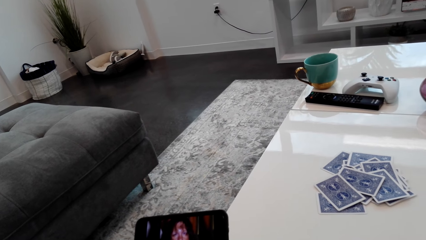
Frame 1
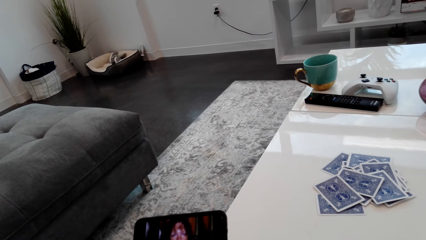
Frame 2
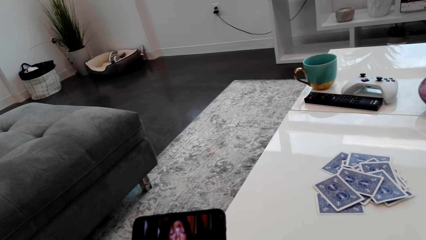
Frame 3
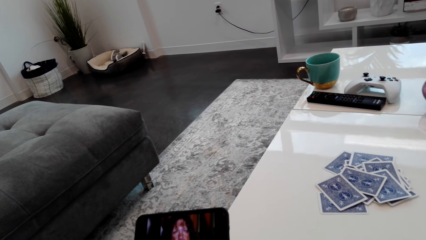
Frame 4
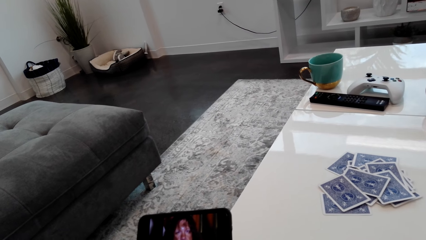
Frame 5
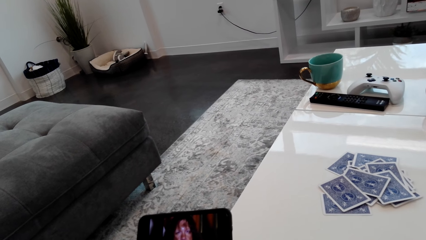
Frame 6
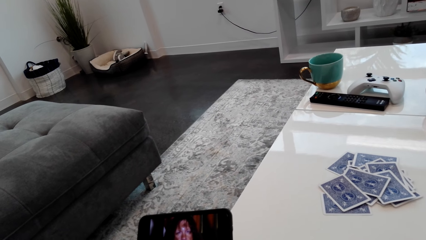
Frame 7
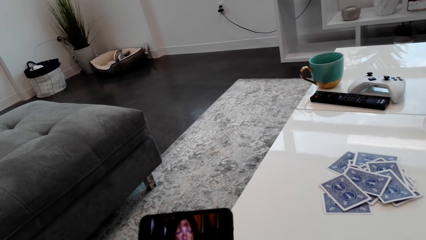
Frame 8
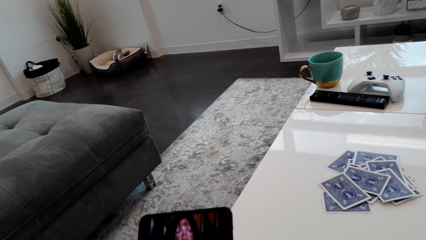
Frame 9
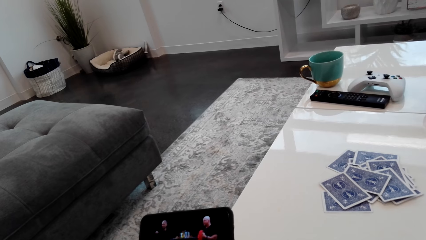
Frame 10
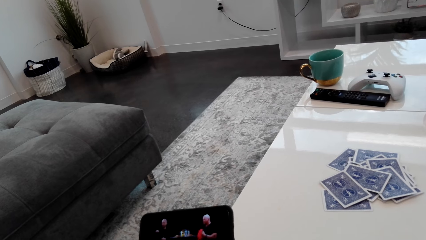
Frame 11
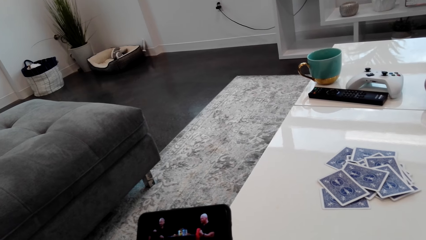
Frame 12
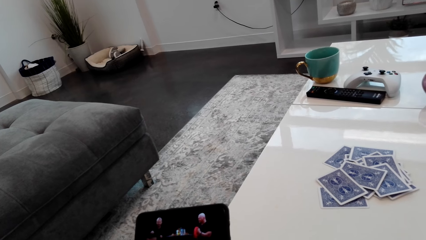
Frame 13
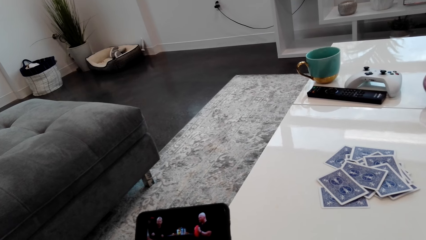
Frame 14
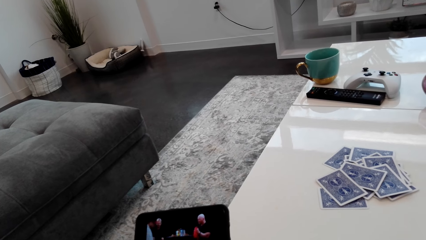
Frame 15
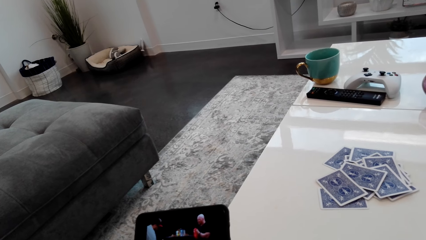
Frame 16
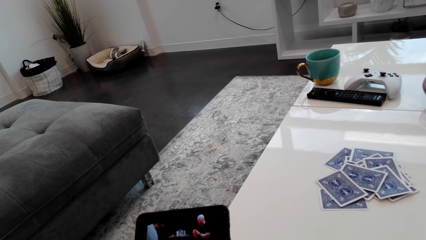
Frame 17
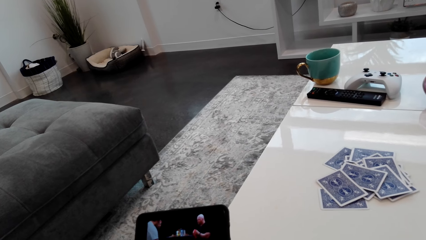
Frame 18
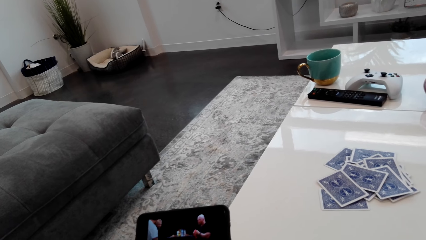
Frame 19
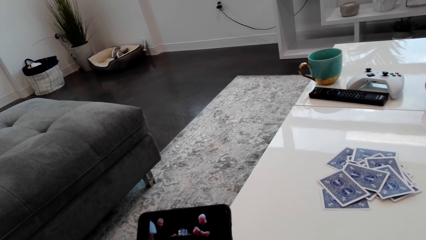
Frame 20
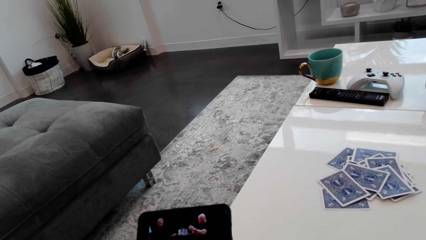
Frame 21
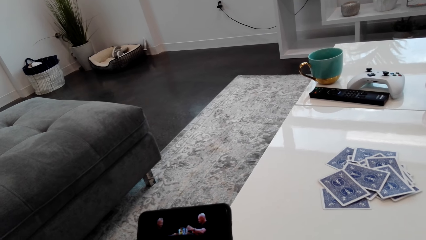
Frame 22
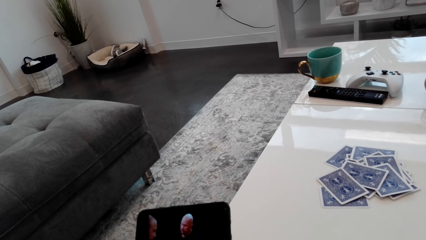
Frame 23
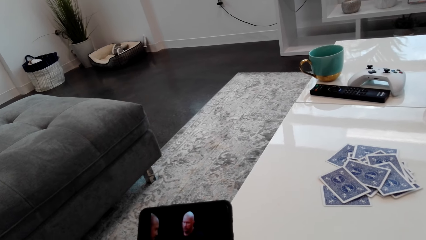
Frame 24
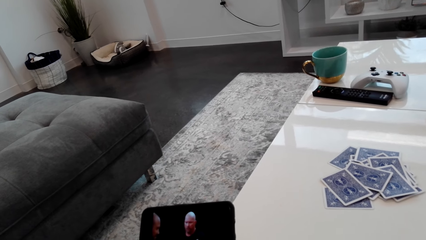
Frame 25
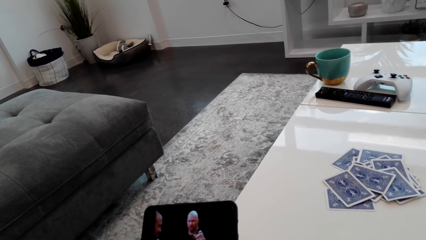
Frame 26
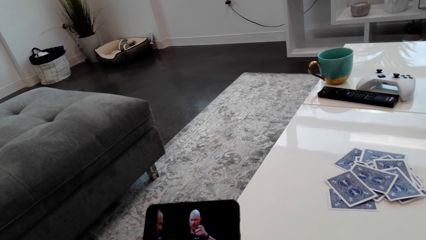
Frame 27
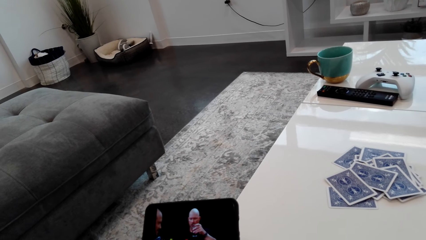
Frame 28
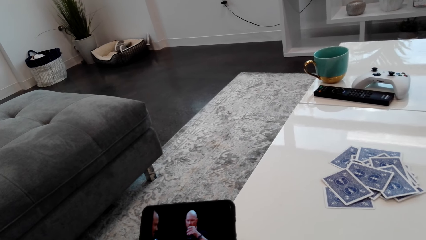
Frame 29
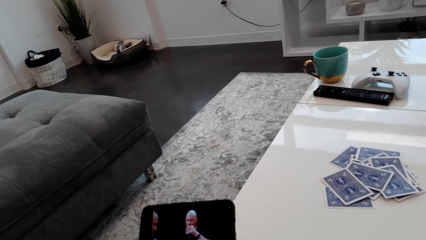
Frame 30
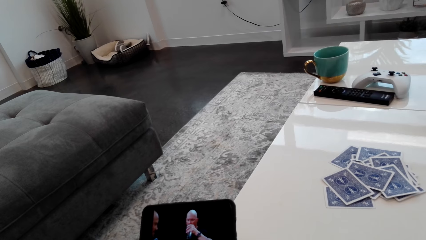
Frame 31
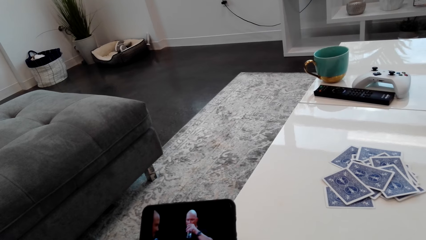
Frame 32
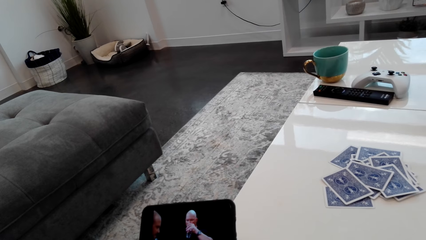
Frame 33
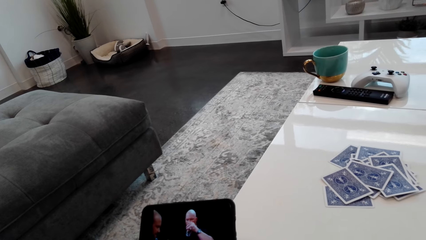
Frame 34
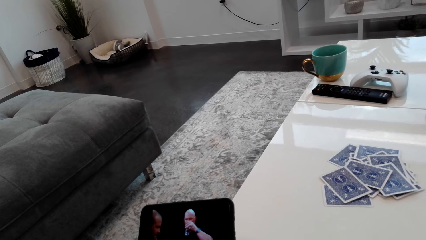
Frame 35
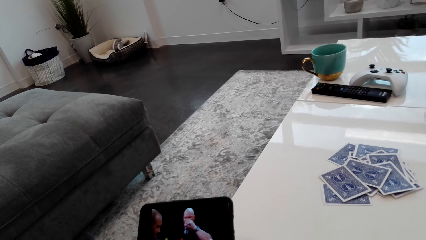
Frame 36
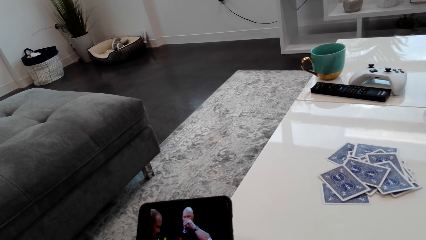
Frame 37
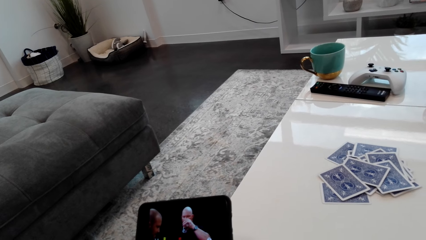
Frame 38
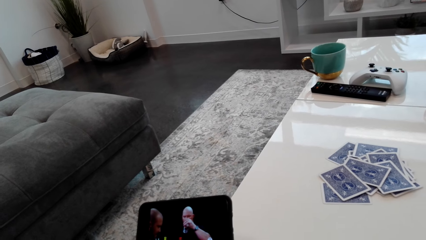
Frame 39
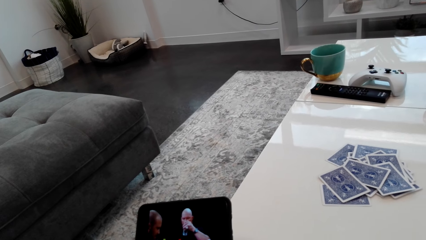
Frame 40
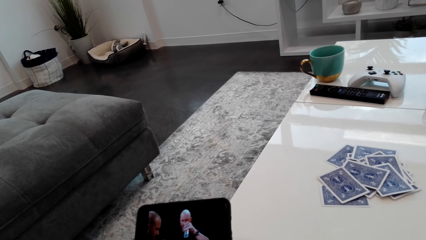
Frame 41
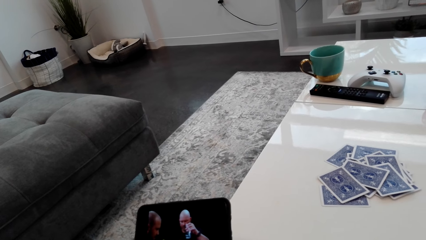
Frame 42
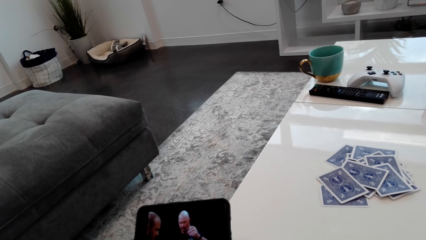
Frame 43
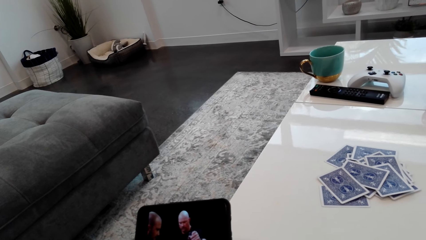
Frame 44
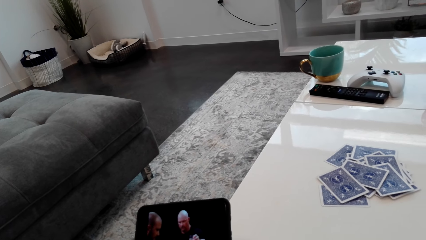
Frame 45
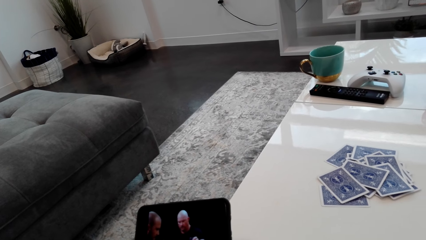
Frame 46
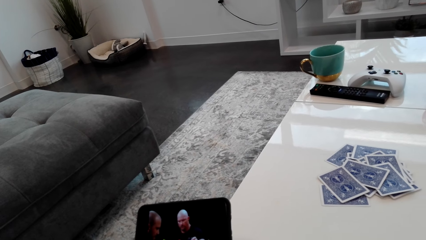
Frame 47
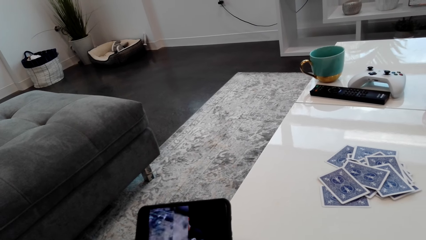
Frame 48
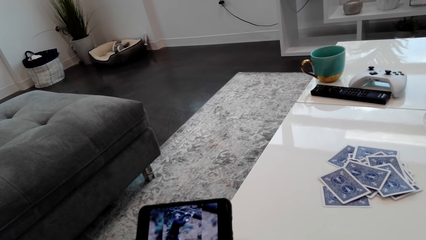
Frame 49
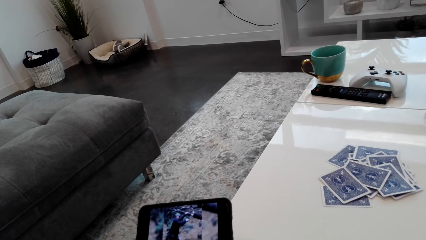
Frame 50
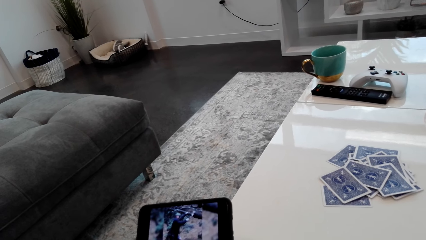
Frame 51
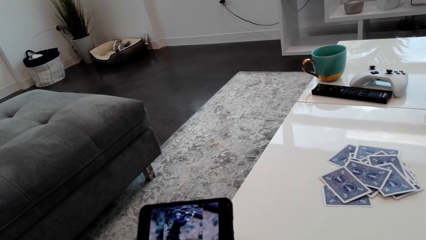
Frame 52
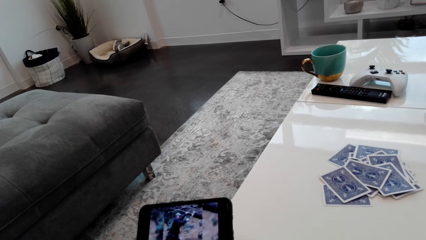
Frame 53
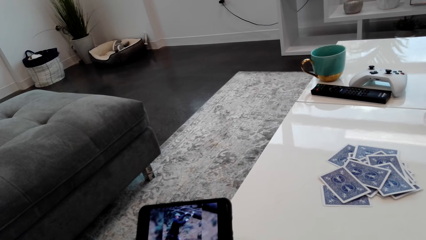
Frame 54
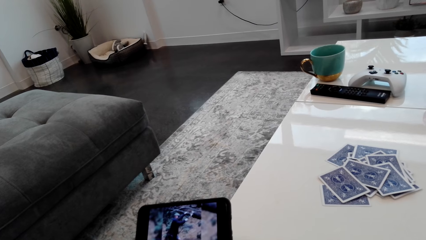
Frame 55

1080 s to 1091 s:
The camera wearer talks to the lady. They laugh.

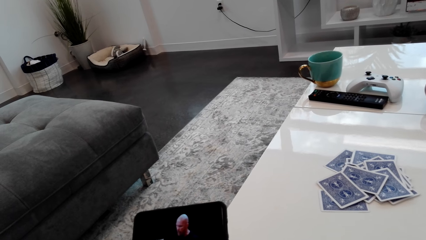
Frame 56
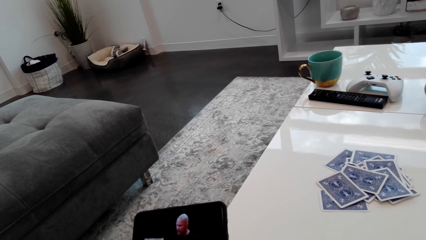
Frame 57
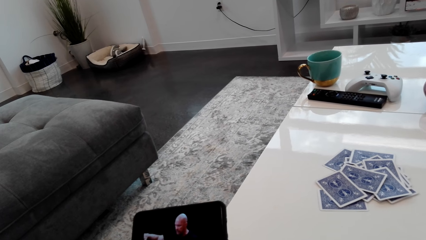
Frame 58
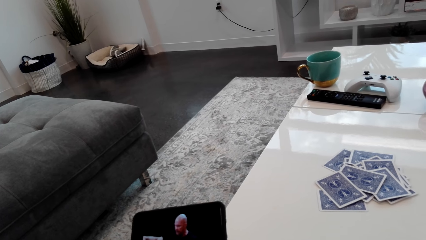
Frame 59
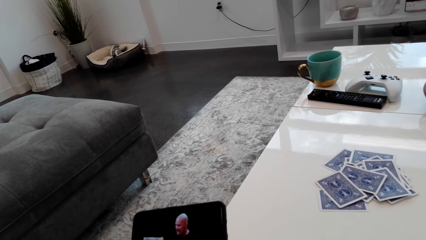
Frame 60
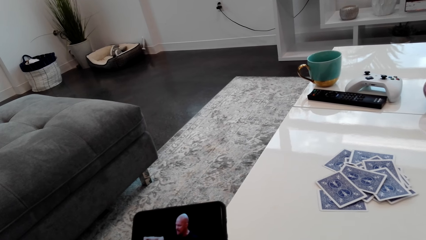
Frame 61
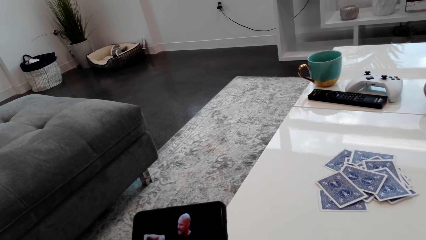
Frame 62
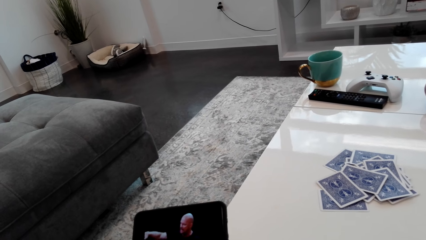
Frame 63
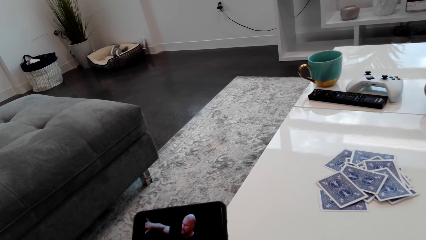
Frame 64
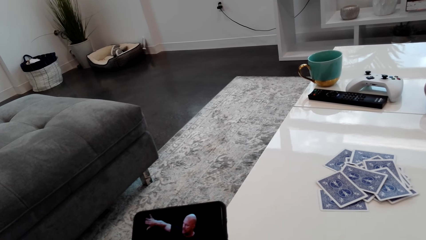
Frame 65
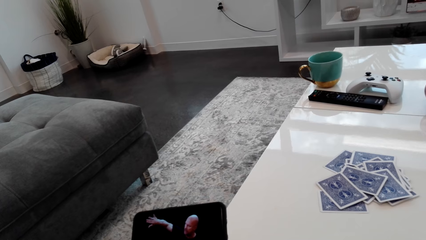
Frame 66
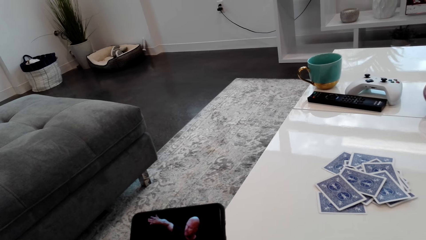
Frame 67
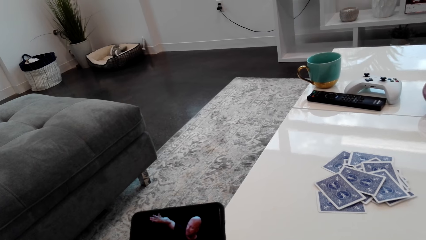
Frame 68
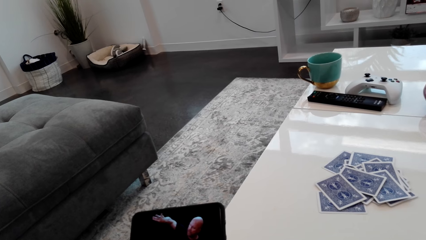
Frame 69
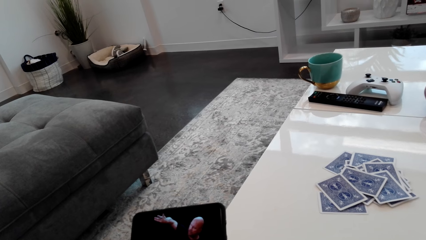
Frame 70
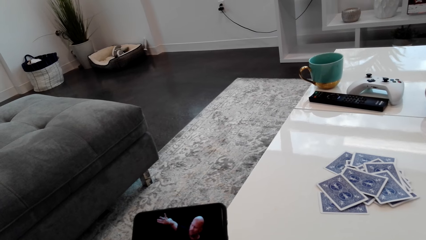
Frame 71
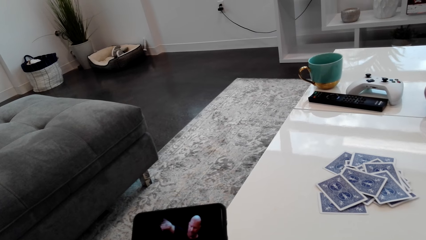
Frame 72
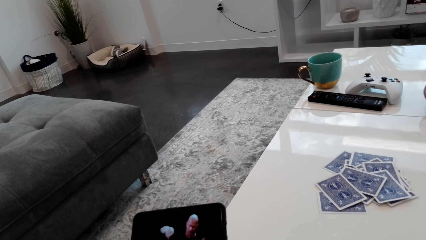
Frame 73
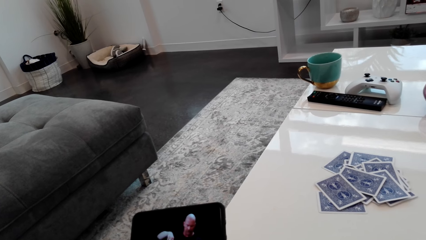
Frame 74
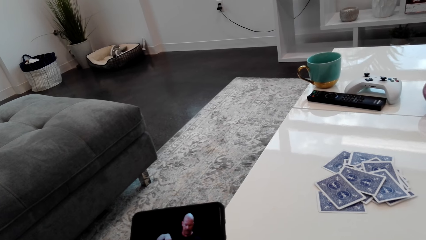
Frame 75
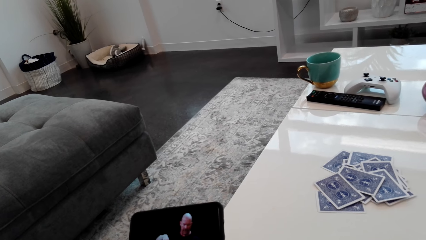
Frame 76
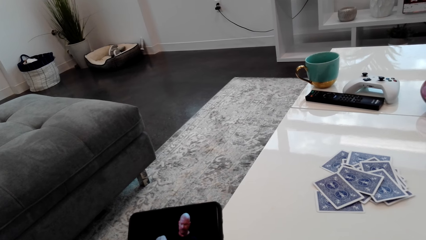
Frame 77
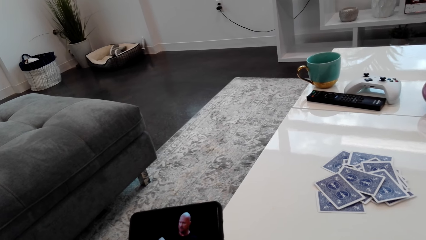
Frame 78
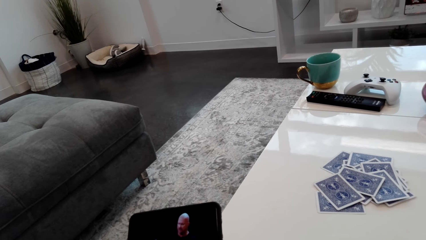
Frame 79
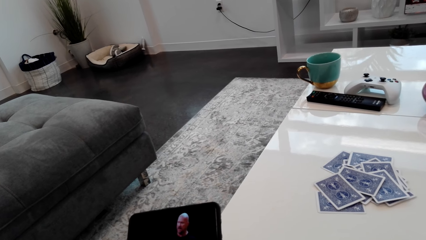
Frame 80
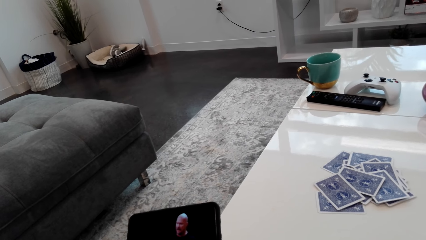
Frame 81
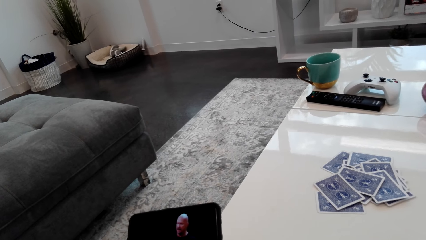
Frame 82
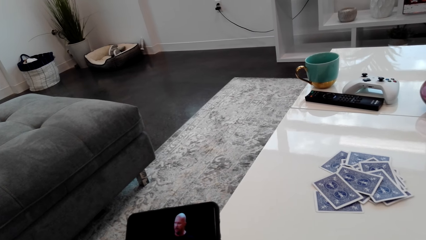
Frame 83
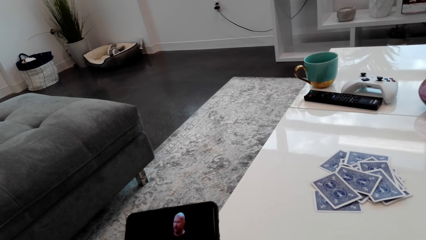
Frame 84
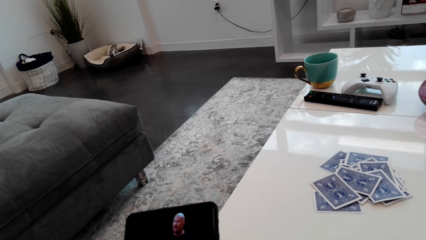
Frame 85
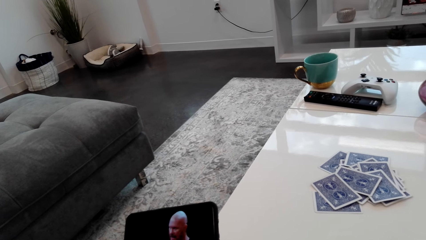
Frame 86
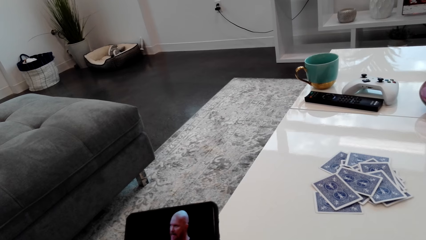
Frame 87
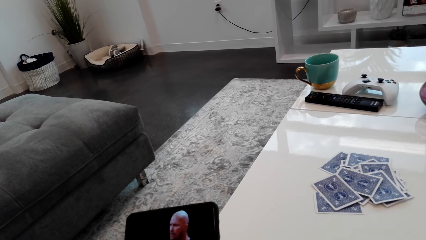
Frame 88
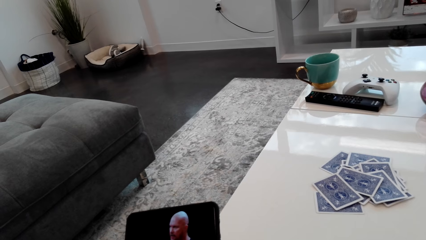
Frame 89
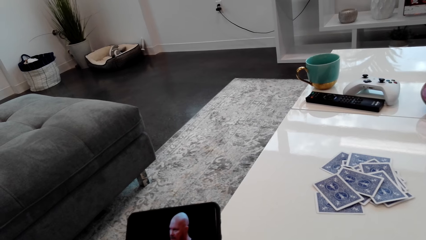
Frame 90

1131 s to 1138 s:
The lady laughs. The lady converses with the camera wearer.
